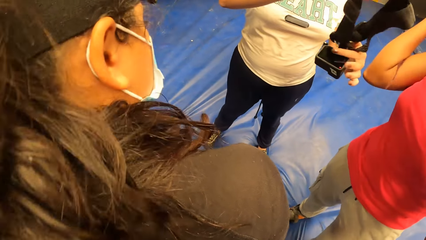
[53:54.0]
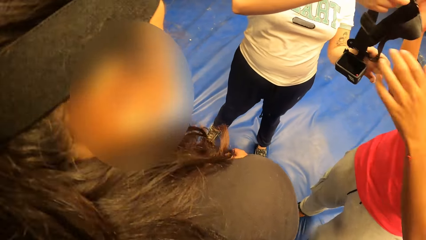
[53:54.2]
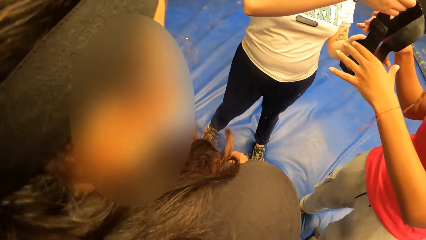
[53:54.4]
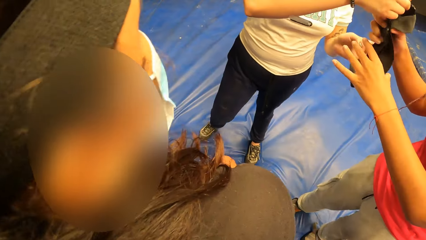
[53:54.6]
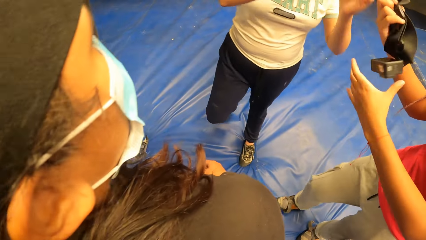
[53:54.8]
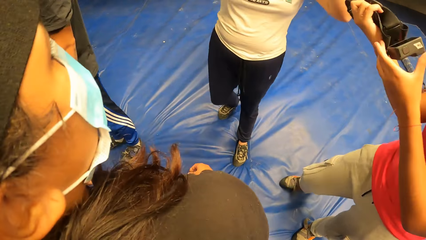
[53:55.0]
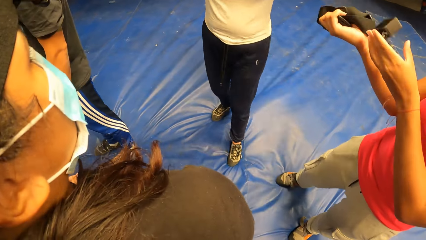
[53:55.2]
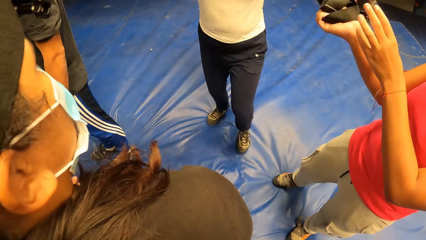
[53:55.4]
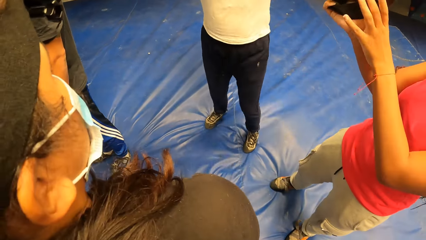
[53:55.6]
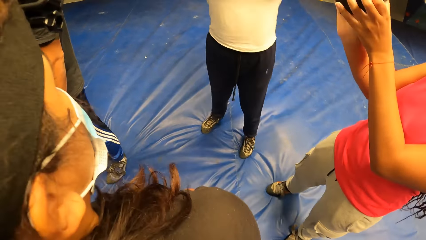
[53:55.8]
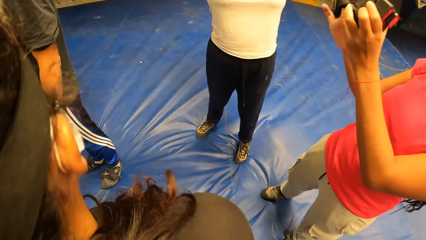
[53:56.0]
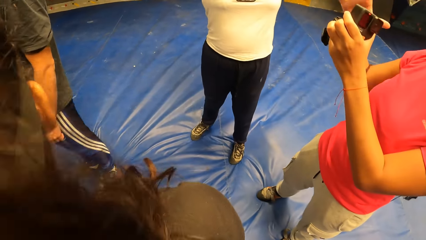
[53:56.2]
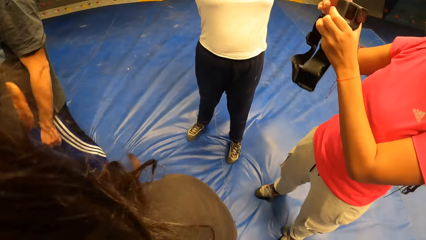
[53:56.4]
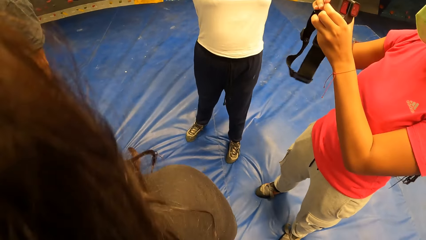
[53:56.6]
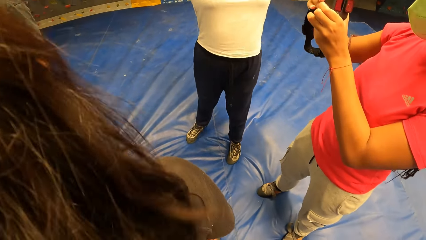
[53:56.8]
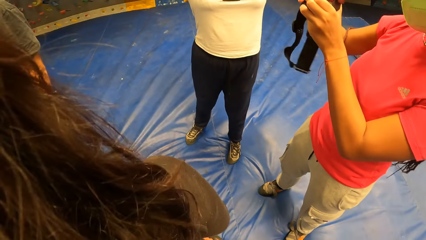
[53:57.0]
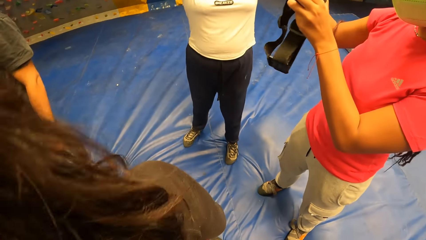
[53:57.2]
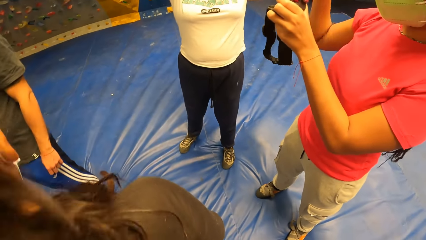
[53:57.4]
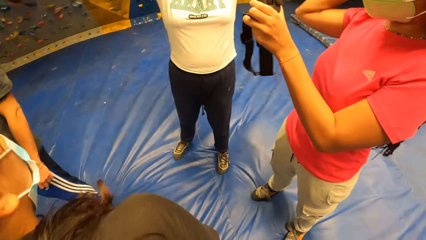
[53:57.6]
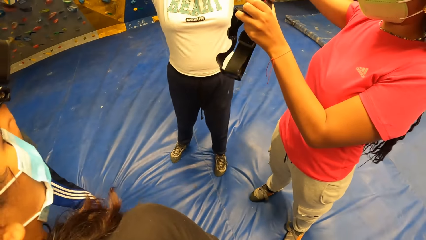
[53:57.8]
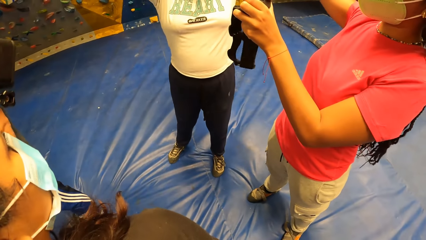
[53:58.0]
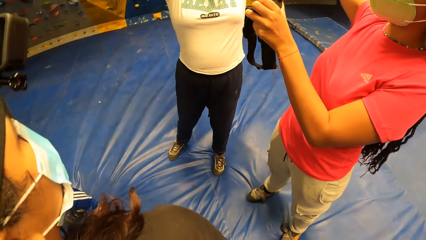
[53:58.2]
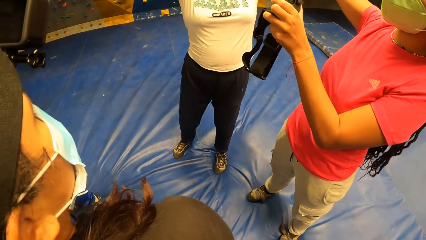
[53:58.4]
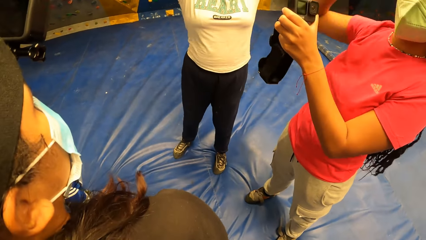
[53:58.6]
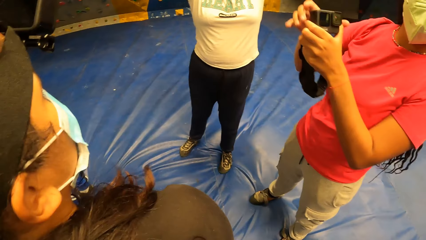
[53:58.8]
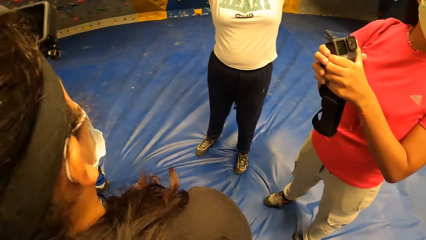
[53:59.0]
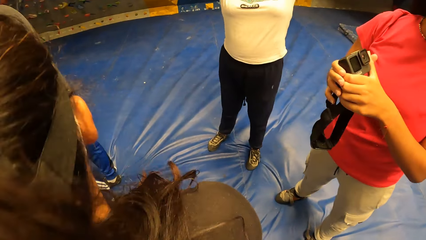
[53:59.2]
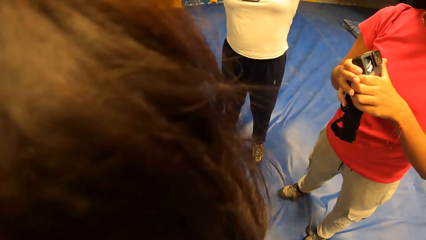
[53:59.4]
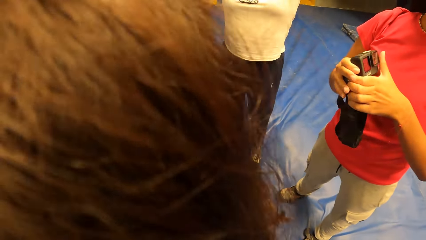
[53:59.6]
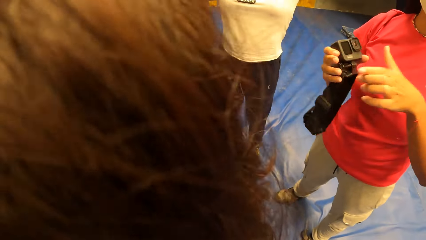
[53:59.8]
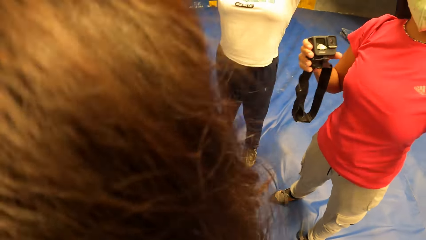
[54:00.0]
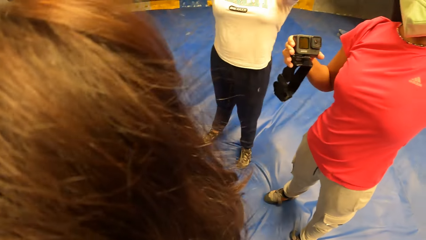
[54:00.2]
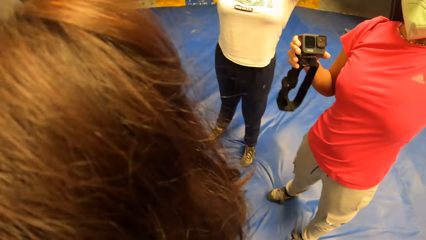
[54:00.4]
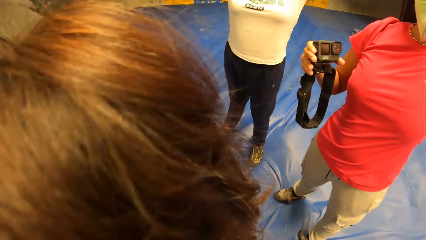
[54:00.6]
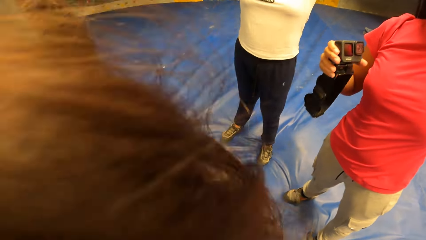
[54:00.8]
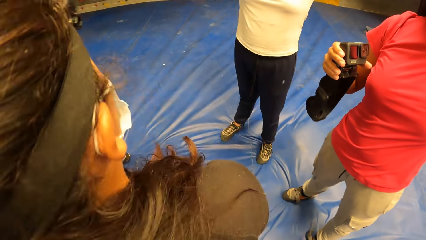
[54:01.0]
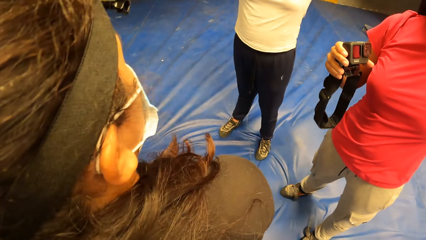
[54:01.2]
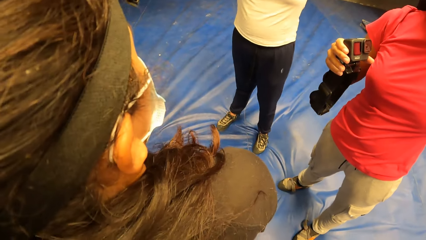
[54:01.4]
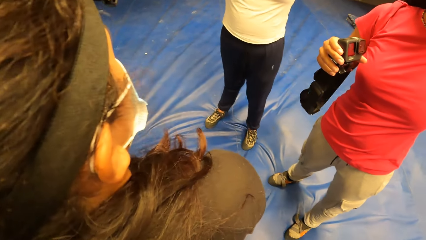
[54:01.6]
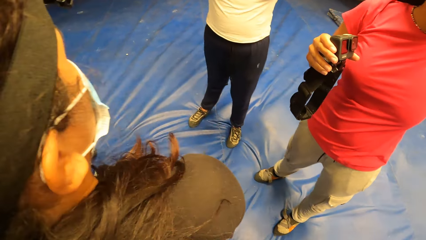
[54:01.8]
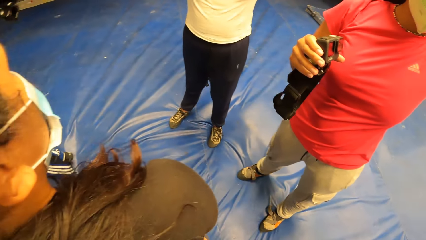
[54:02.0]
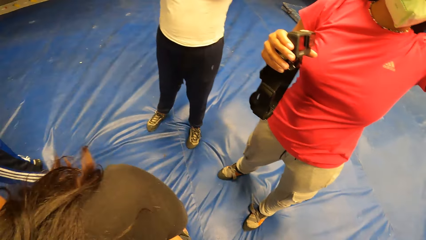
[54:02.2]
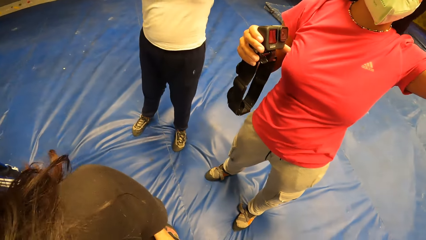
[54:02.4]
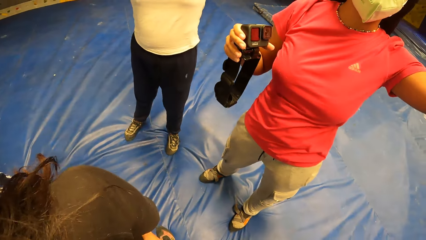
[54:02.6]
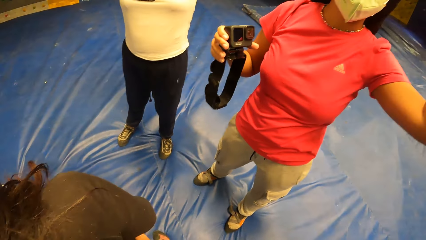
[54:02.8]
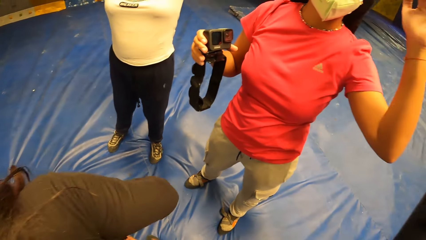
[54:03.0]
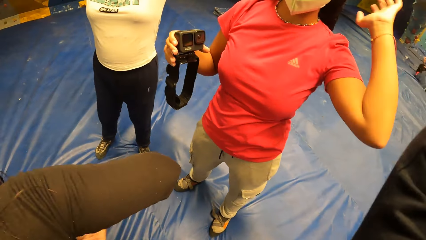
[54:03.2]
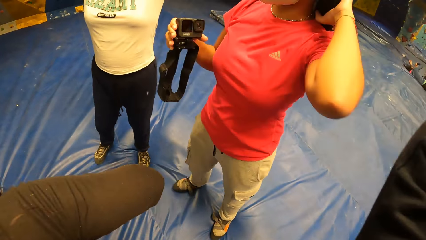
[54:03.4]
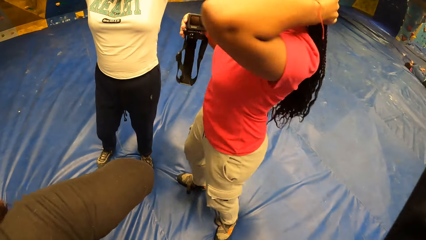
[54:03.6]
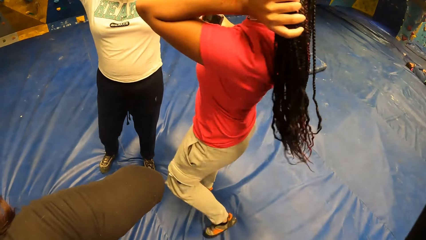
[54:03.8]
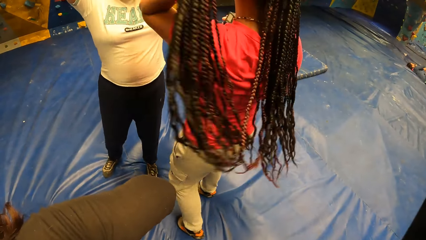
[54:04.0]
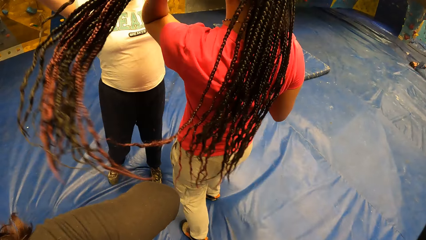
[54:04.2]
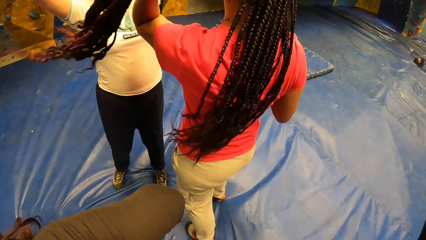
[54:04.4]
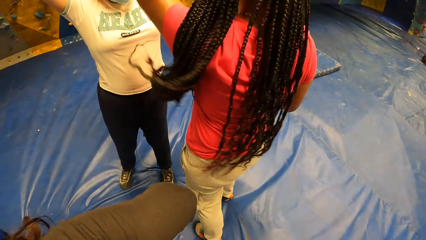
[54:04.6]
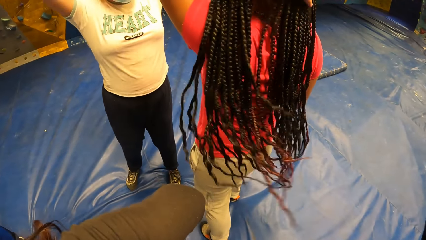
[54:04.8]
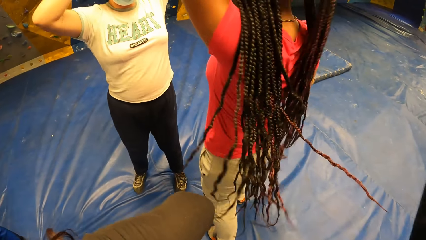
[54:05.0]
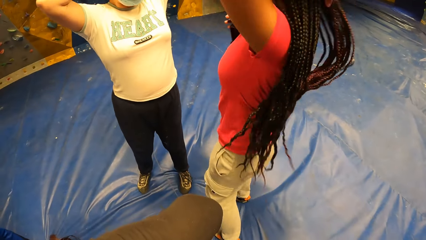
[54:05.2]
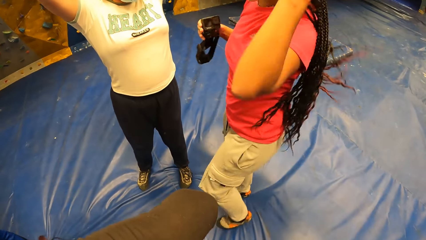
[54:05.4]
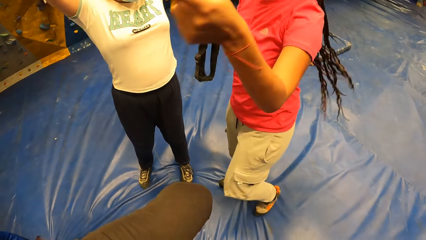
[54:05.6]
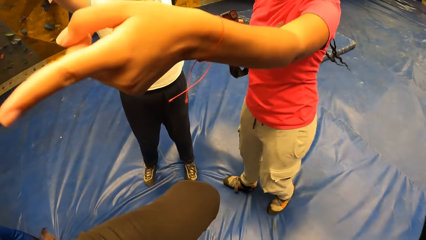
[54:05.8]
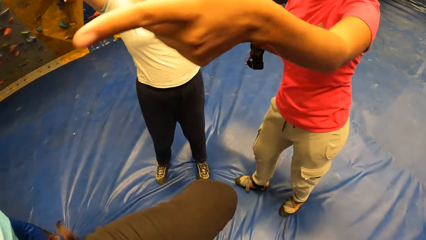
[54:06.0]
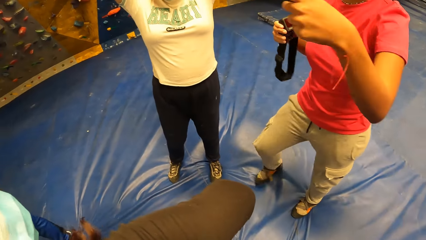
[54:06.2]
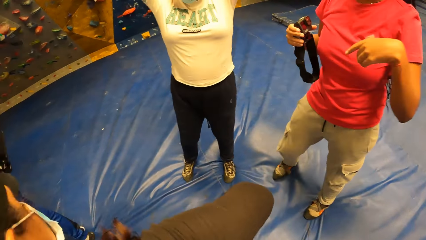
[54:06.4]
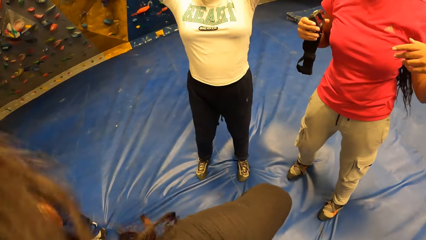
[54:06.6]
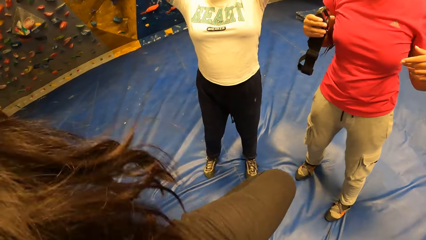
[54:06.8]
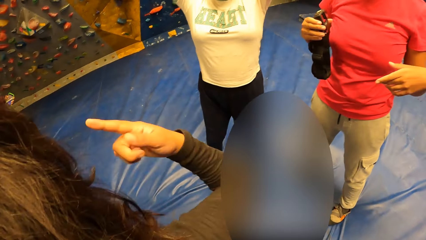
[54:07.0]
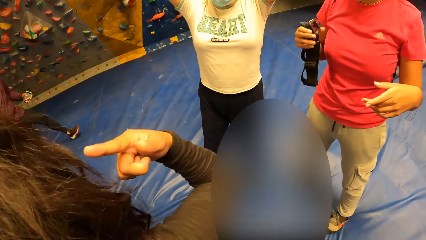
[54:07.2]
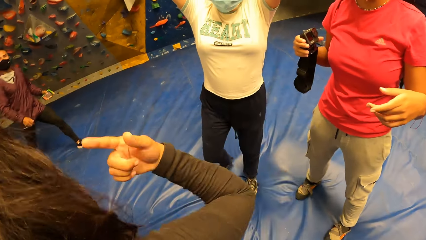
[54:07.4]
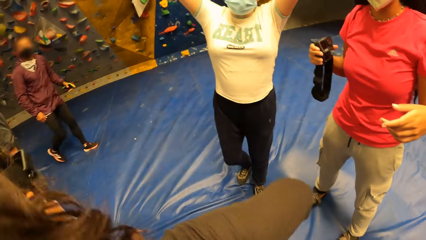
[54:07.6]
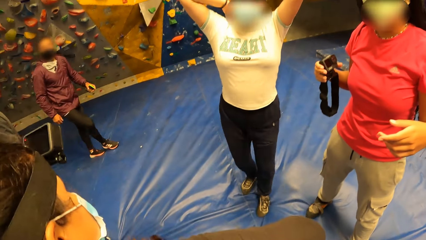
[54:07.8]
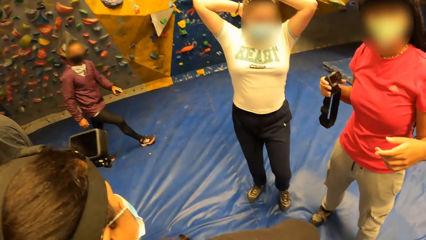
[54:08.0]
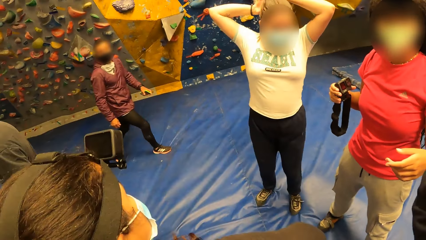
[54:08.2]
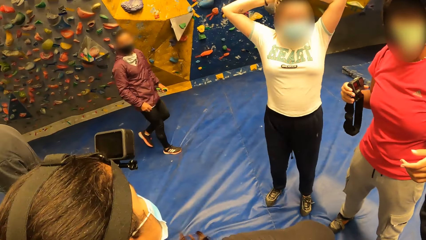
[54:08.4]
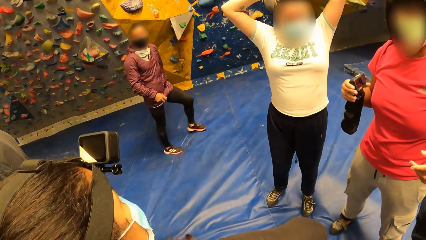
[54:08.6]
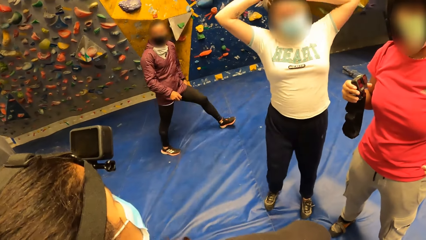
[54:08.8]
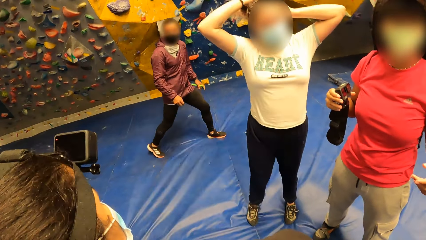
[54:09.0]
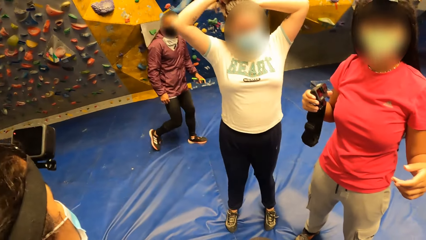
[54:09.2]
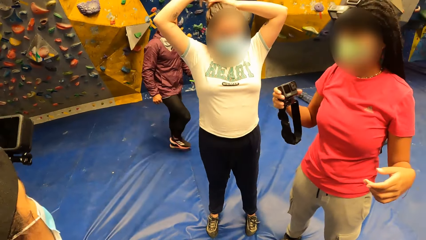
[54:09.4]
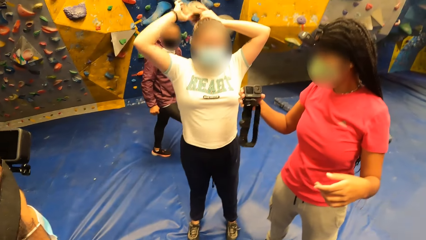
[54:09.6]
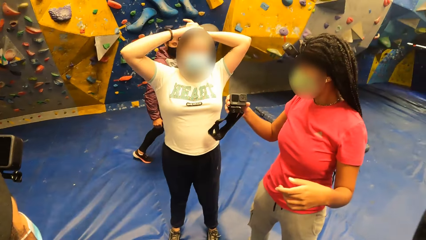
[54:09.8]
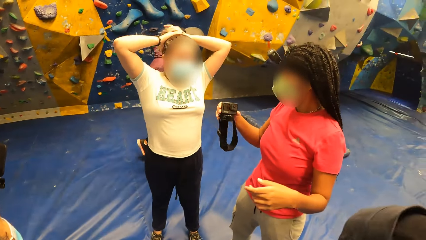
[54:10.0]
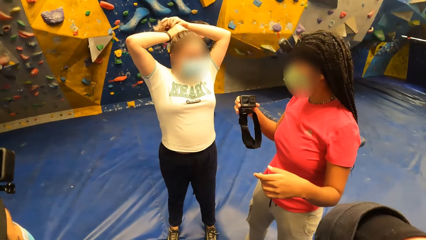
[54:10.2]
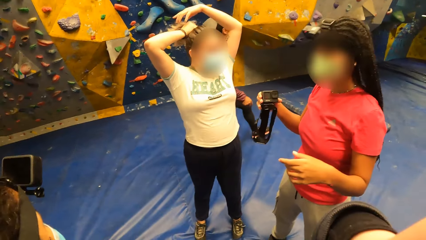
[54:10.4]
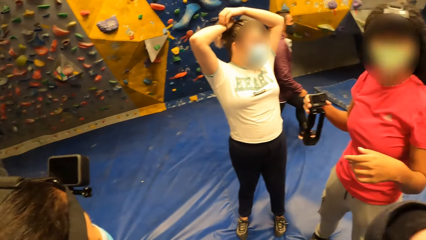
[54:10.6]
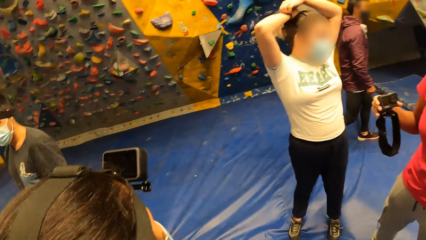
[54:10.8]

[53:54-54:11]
A lady moves a hand. The lady holds the camera. The camera wearer looks around. The lady moves hands. The lady moves around. The camera wearer looks around. The lady points out. The camera wearer looks around.
